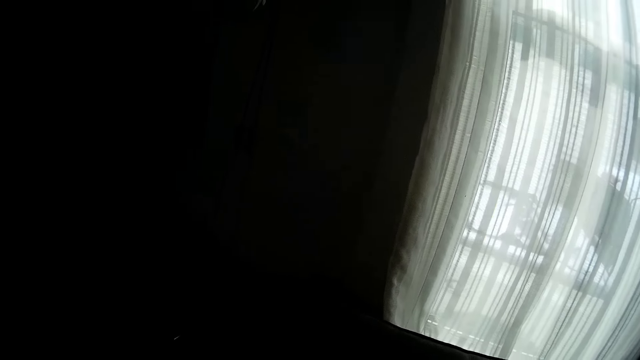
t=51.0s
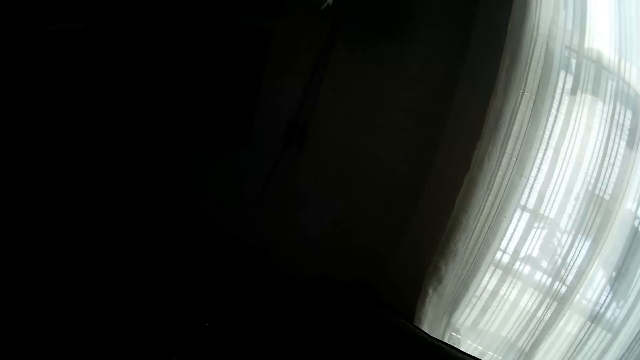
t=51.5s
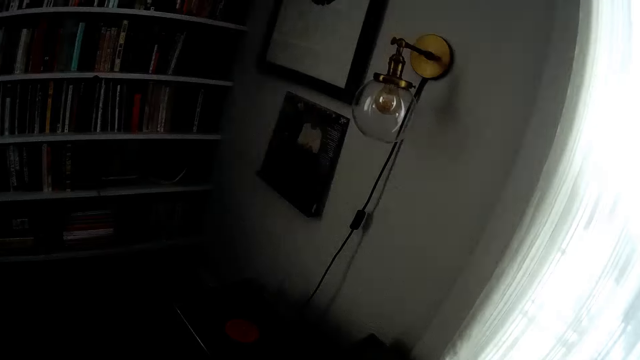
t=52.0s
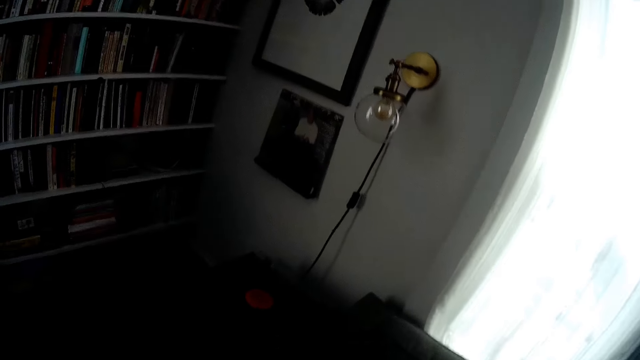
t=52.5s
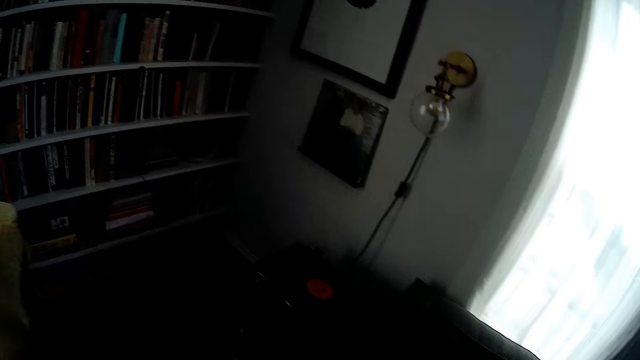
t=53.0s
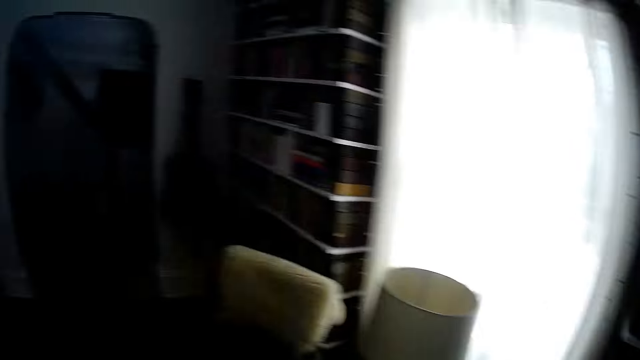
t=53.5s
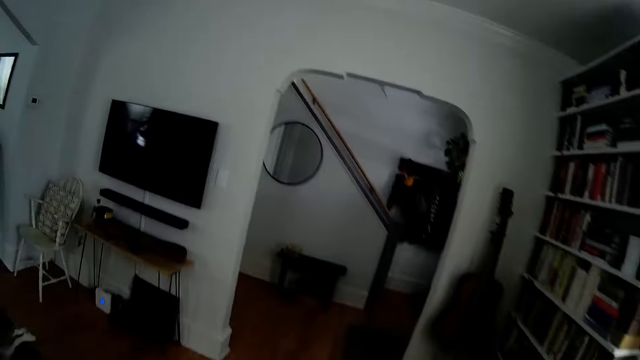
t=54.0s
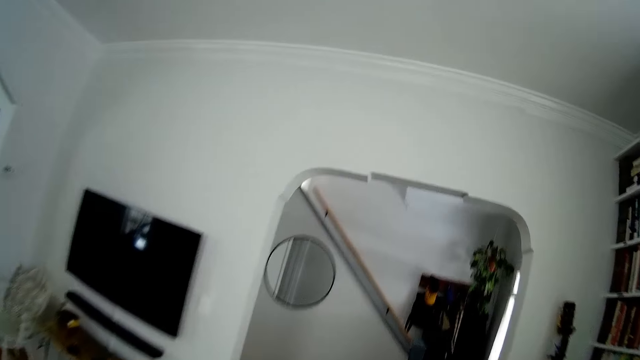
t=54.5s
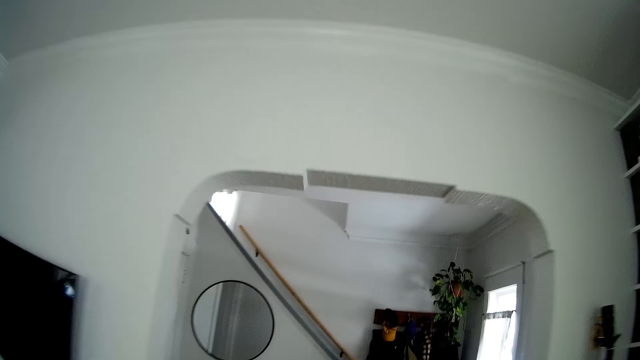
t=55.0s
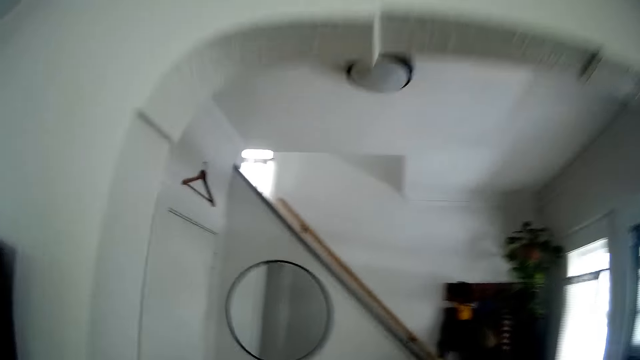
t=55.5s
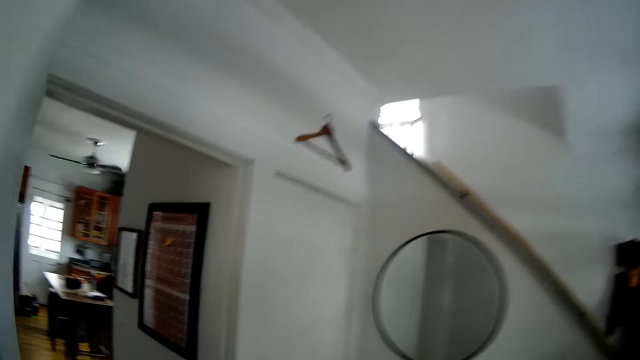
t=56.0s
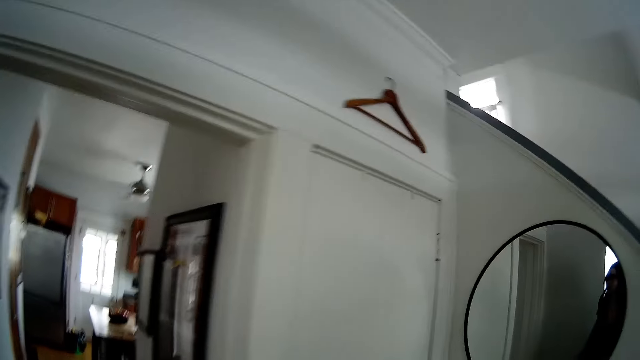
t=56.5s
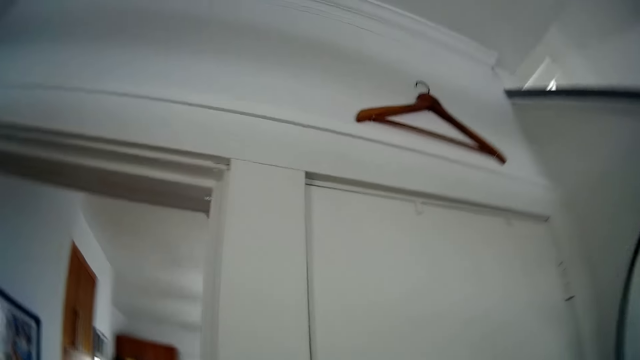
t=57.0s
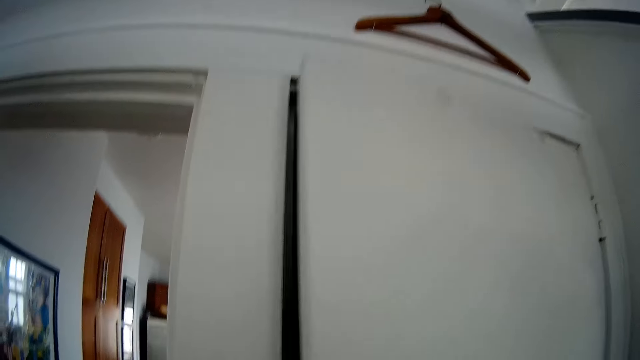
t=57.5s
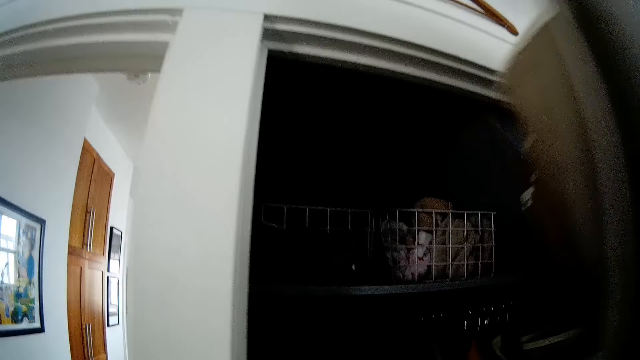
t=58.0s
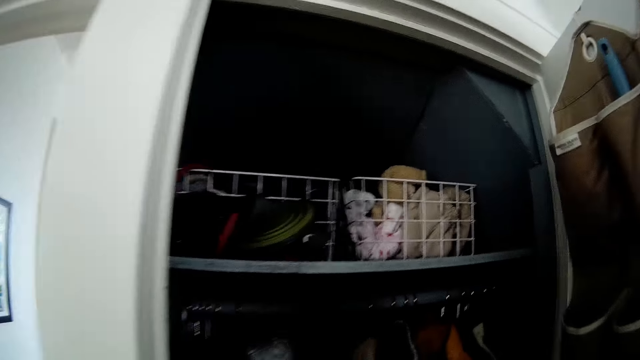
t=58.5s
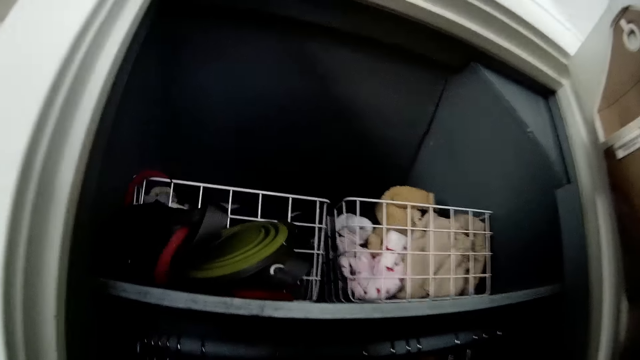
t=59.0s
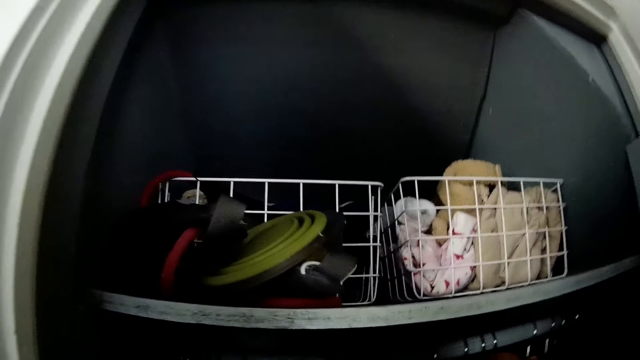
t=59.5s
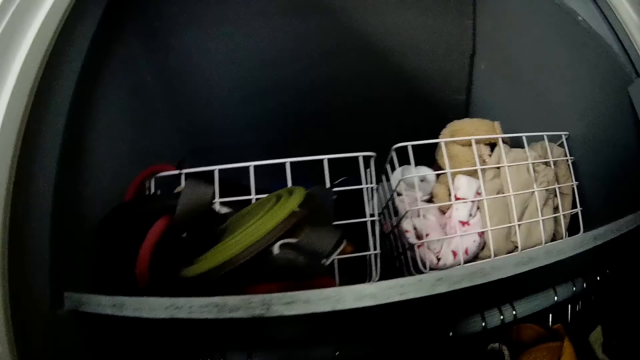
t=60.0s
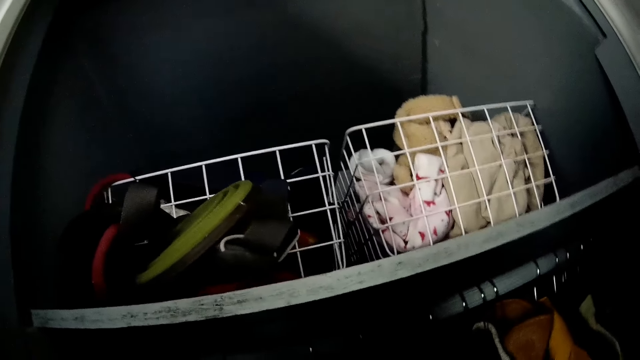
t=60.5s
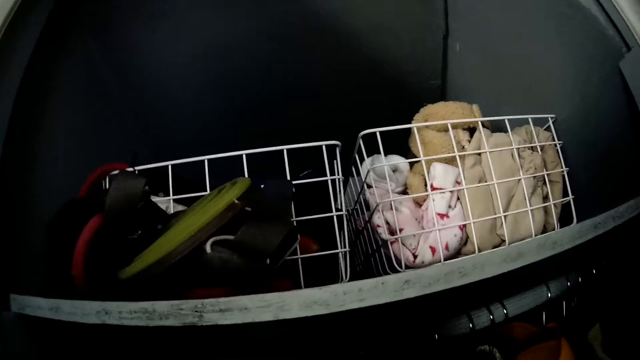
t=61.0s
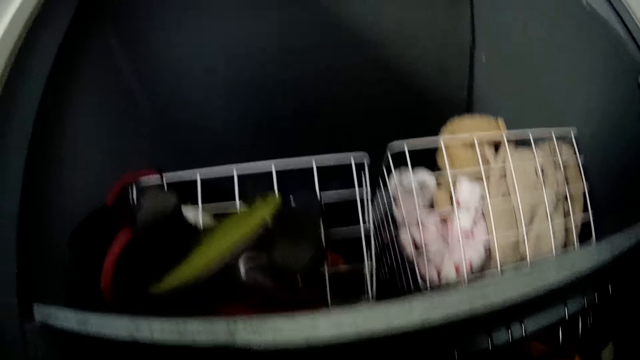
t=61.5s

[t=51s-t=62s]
The camera wearer walks towards a wardrobe. She opens the wardrobe with her right hand.

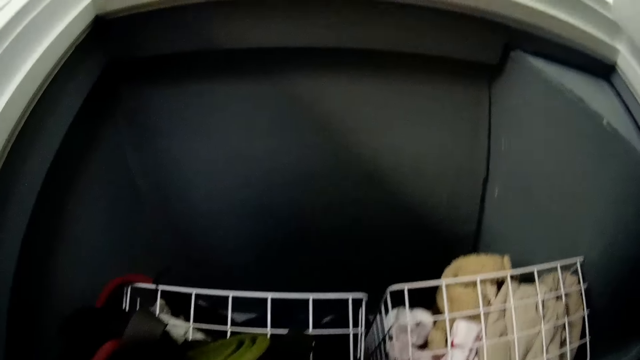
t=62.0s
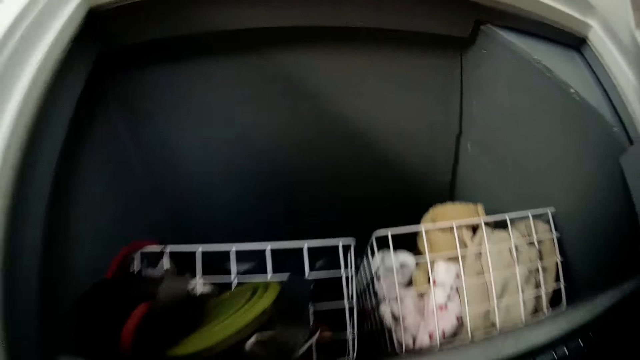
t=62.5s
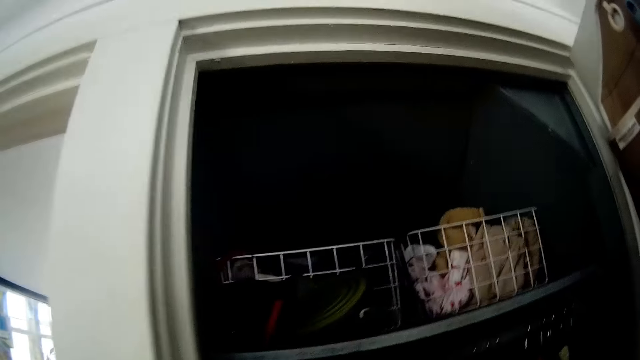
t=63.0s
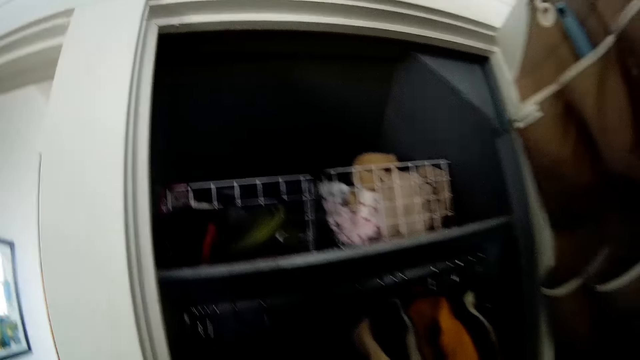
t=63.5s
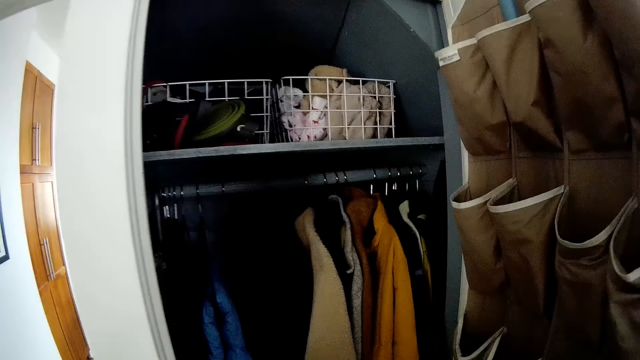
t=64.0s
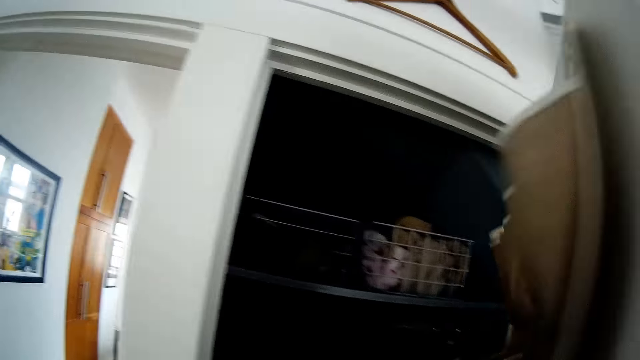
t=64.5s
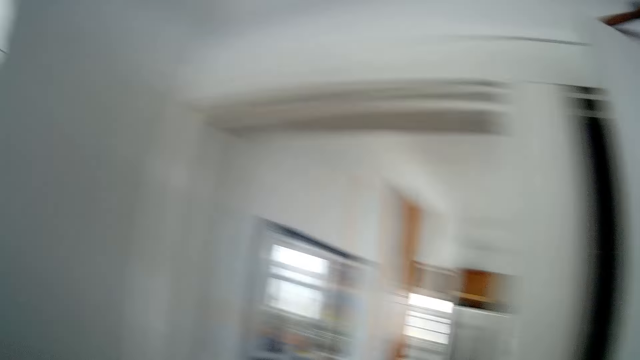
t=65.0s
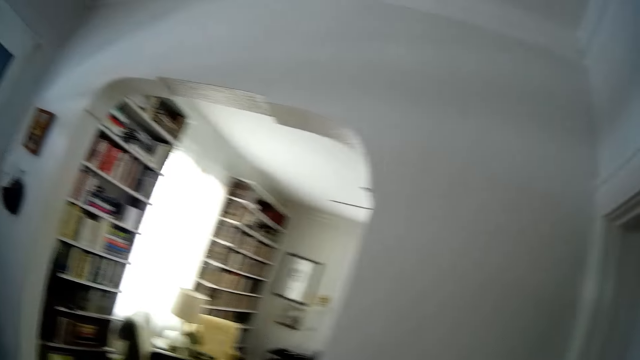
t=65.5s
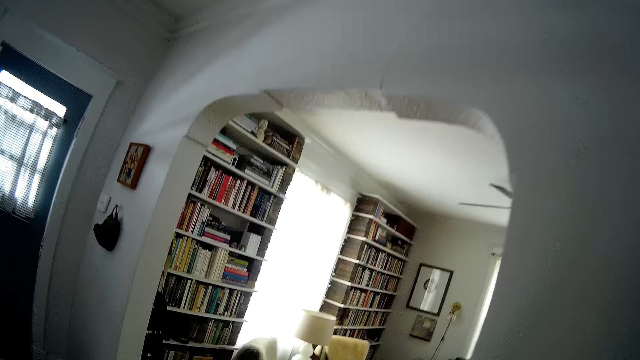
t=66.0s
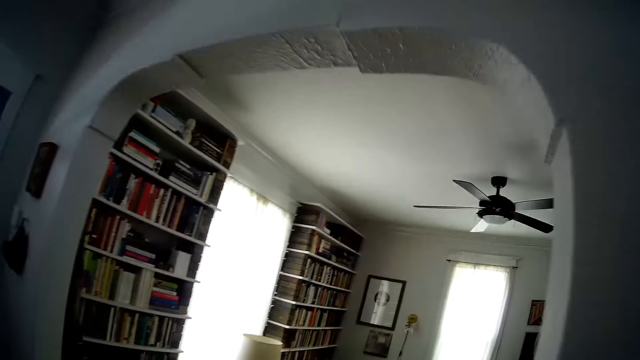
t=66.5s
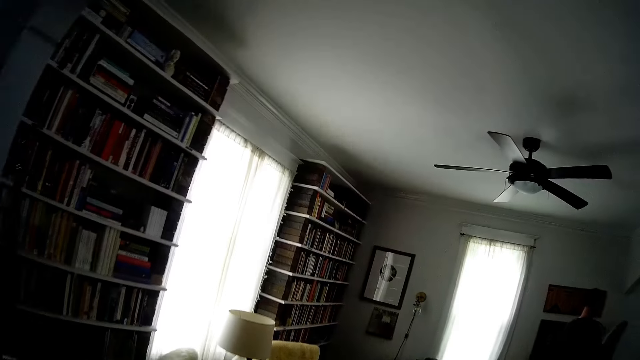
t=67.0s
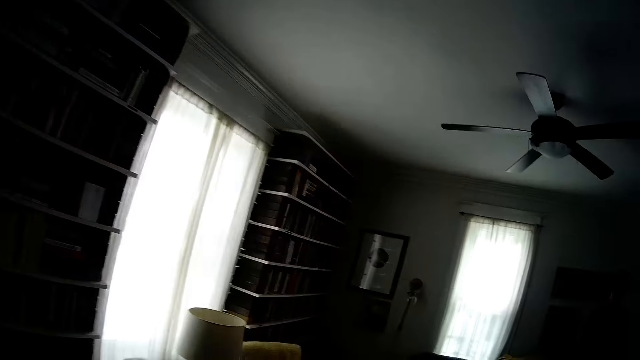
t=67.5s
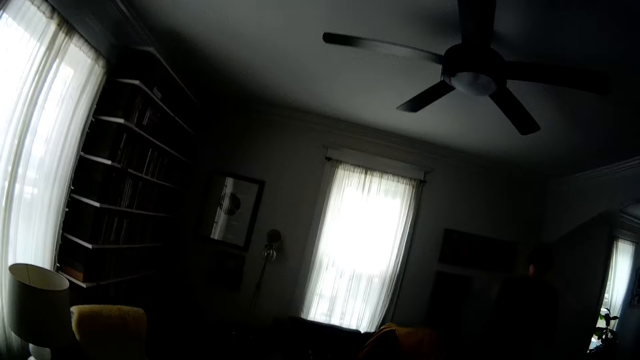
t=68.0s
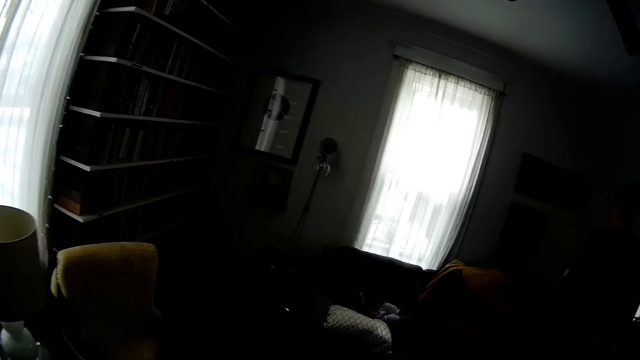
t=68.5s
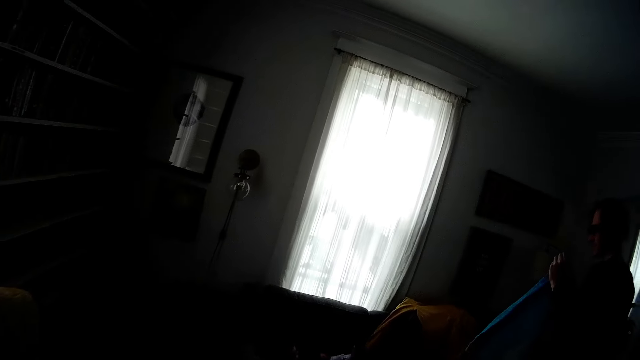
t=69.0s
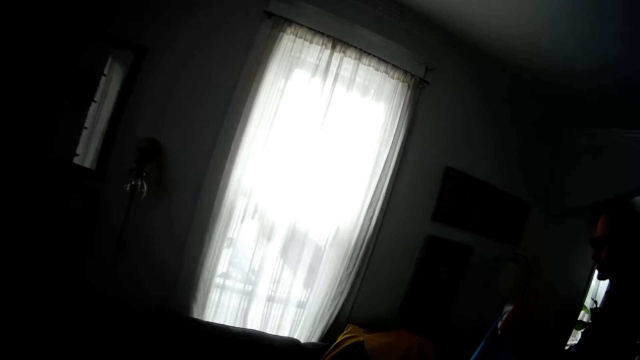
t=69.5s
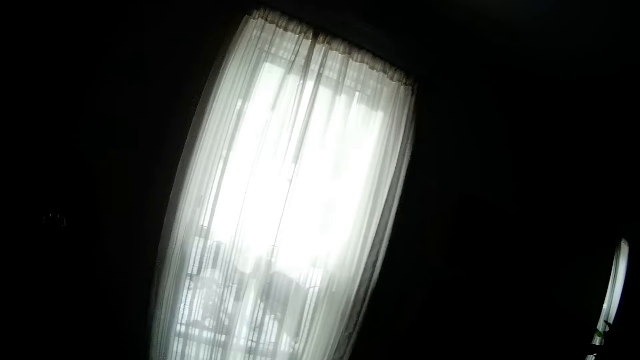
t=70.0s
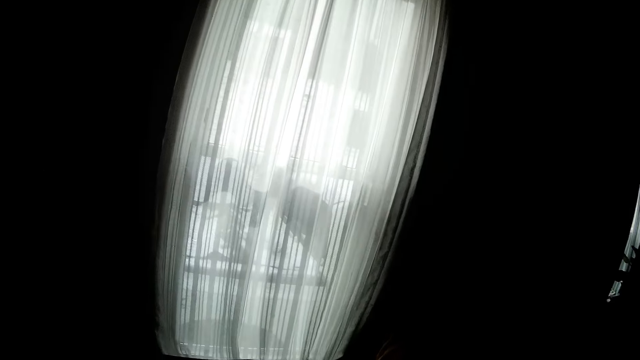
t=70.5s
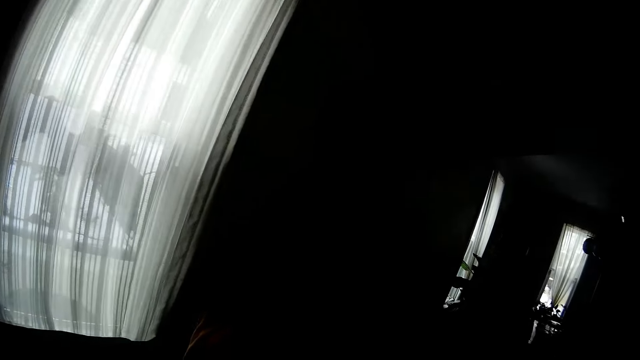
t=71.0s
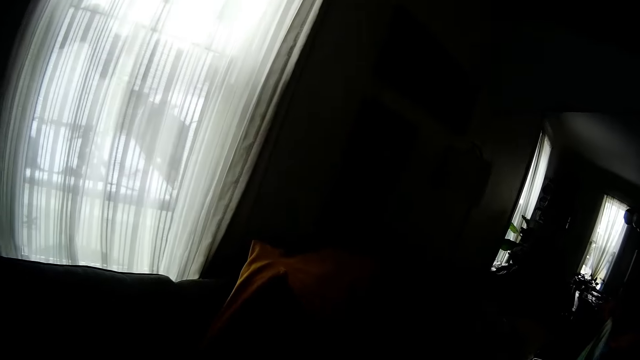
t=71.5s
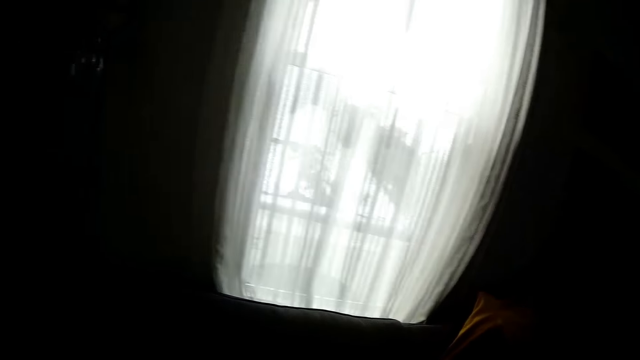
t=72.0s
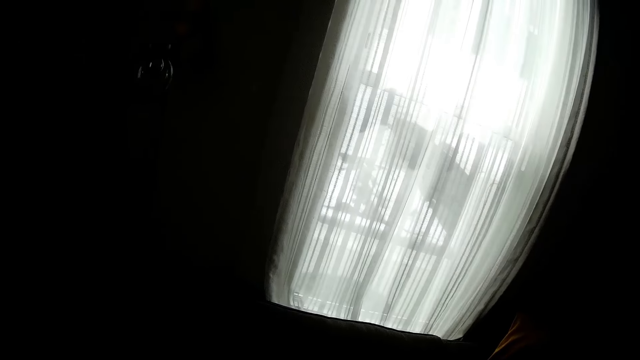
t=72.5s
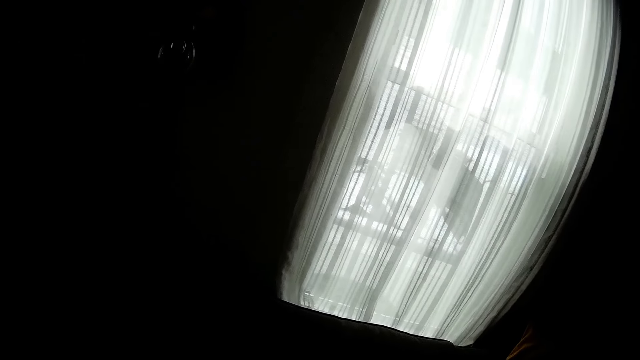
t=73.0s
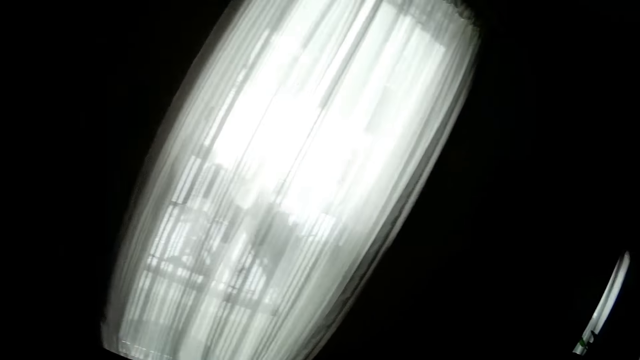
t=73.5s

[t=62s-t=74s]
The camera wearer closes the wardrobe with her right hand. She walks to the living room. The man holds a cloth with his right hand. The man holds the cloth with his left hand.
